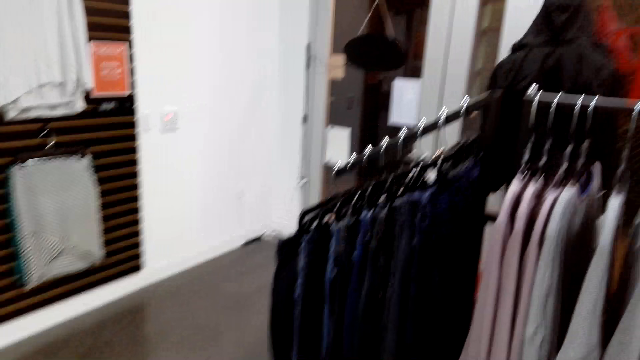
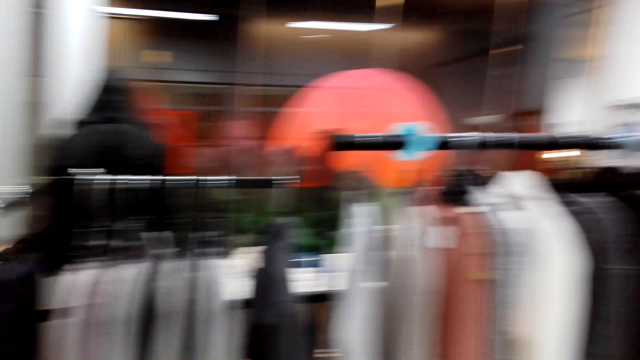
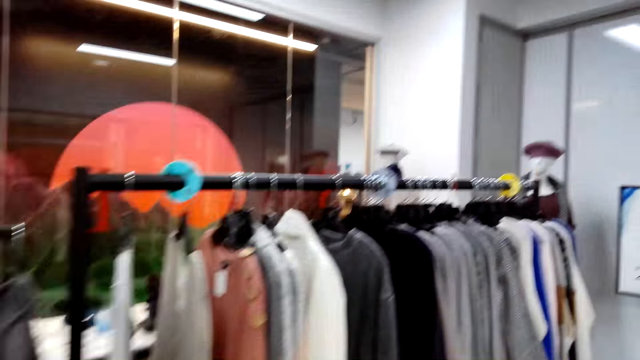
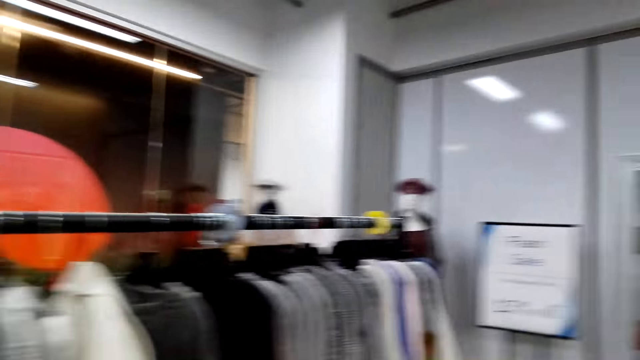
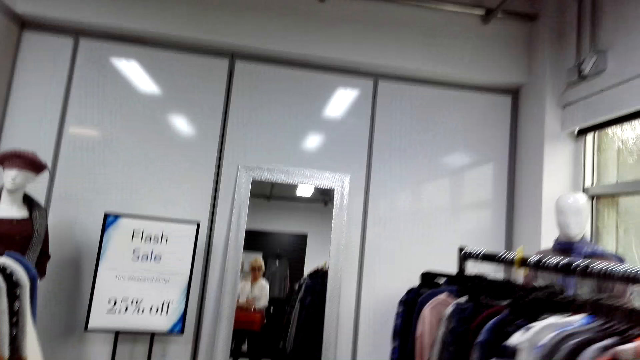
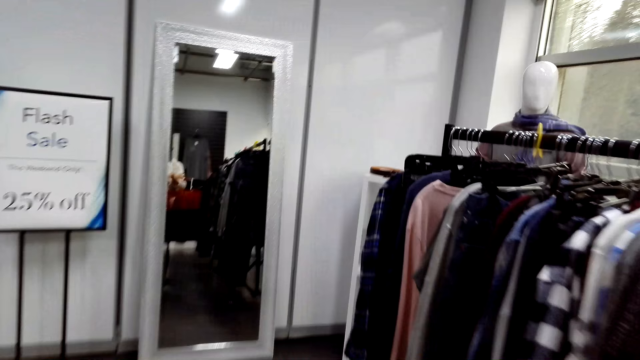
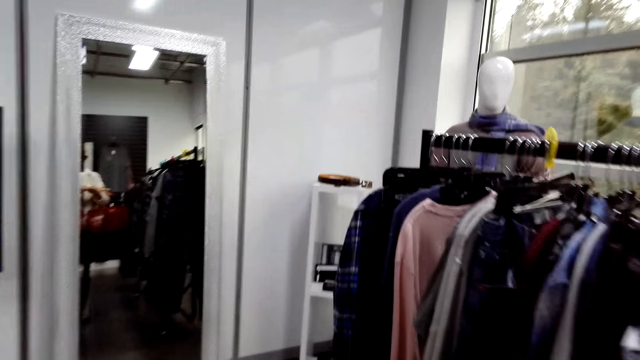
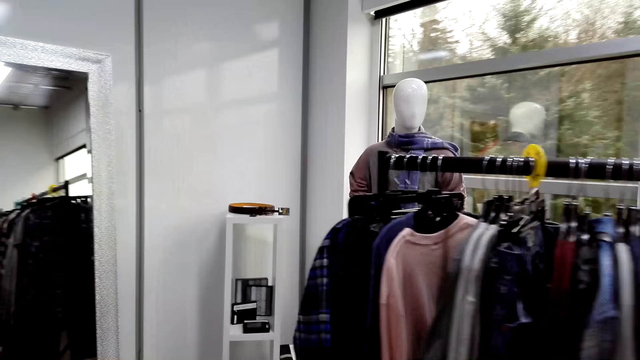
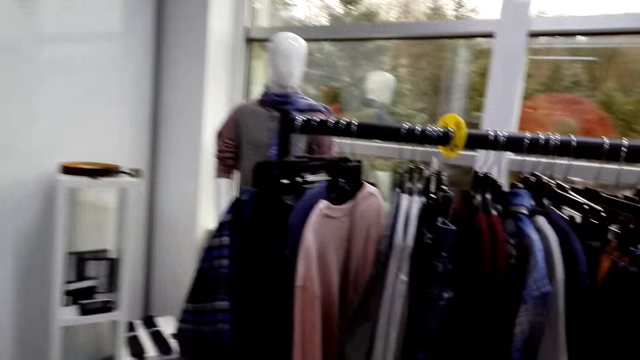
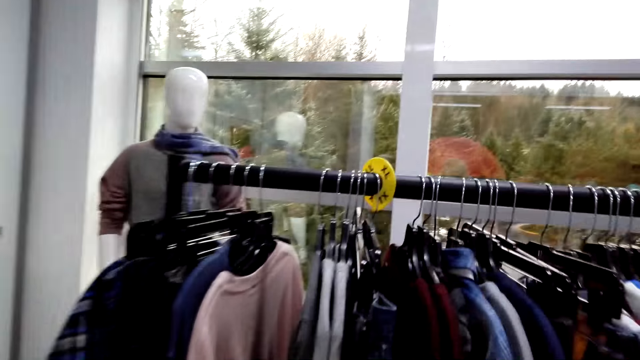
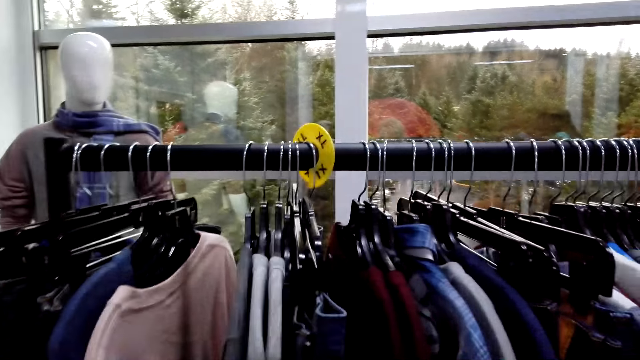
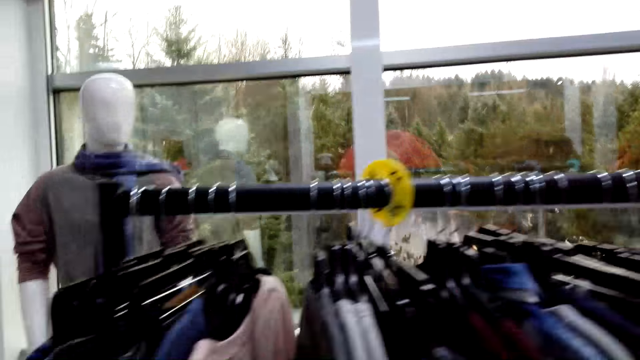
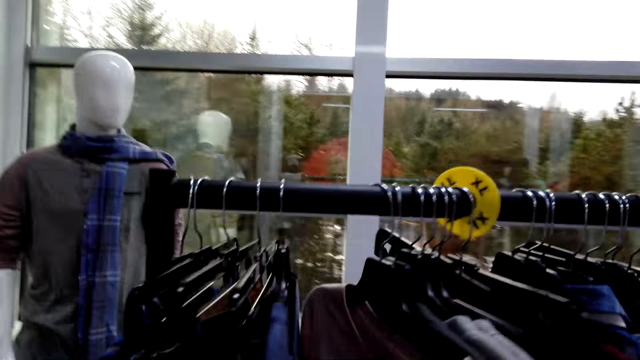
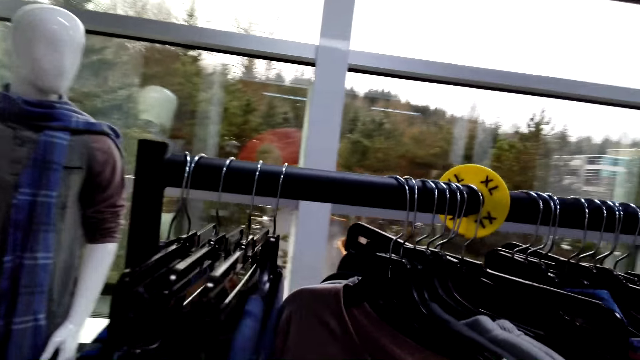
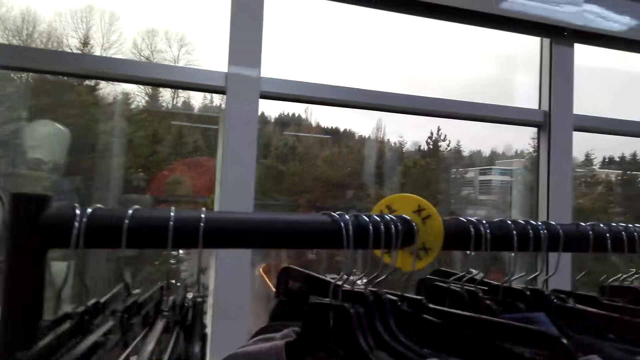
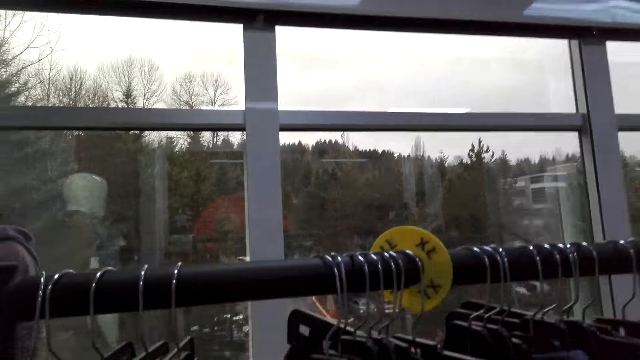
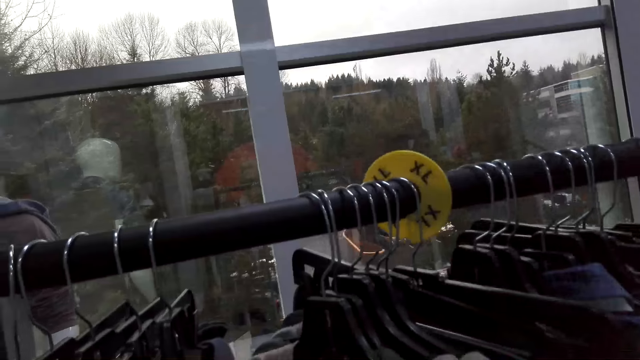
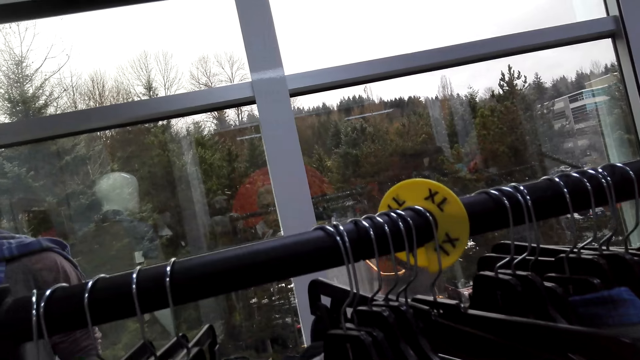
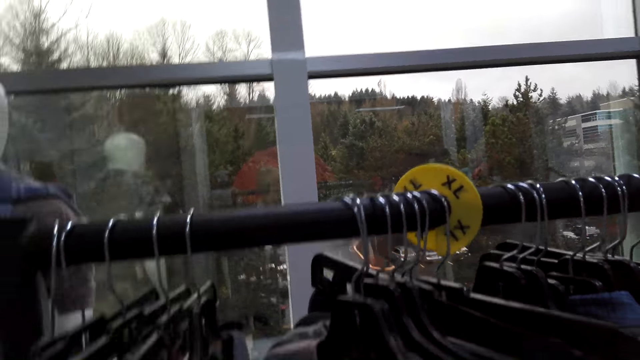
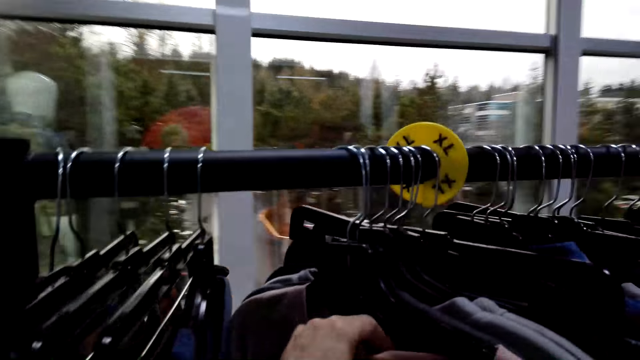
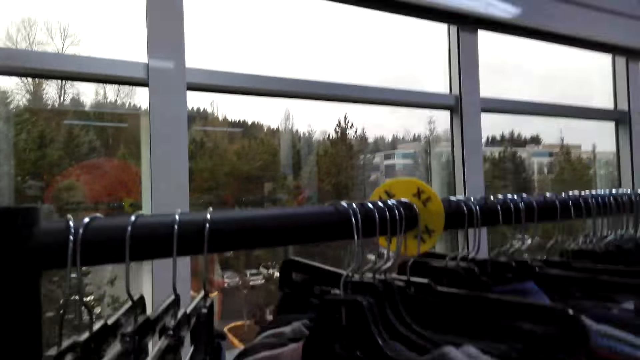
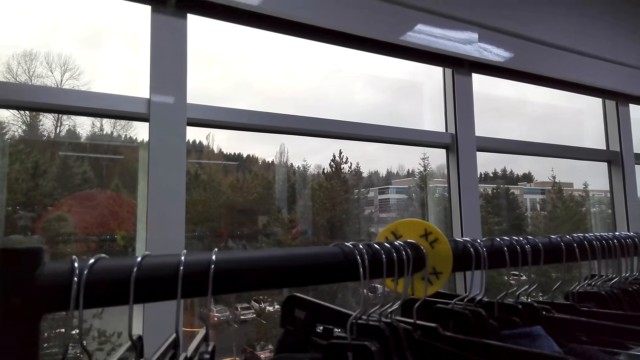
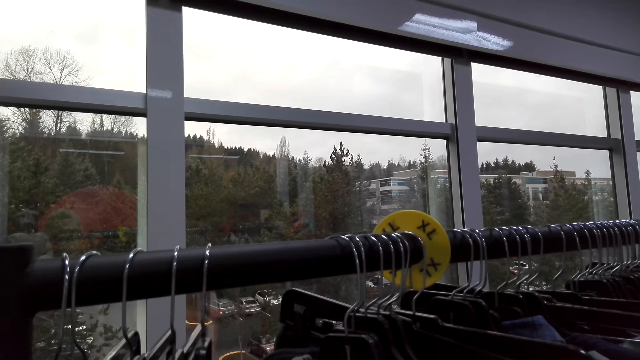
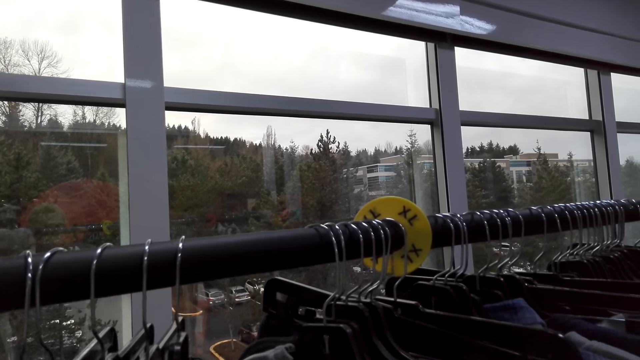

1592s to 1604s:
The camera wearer pushes the clothes.

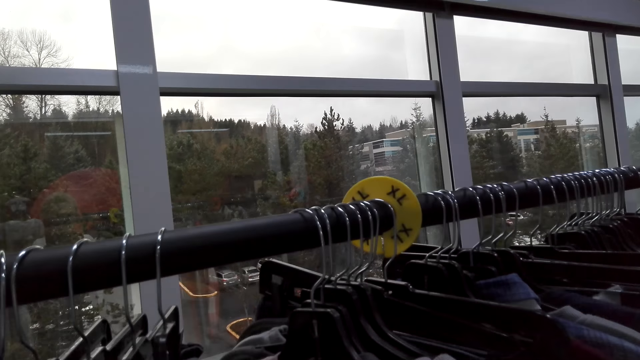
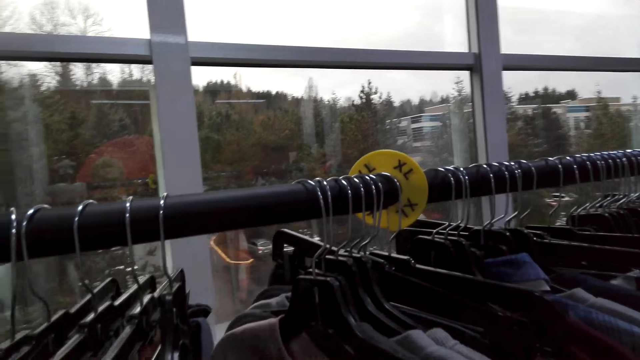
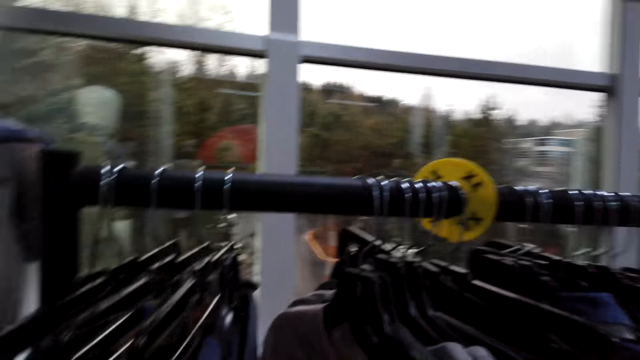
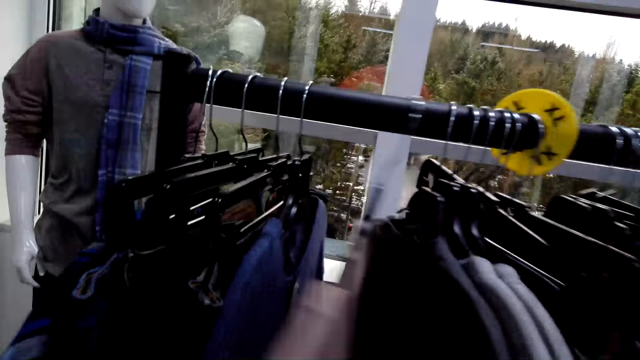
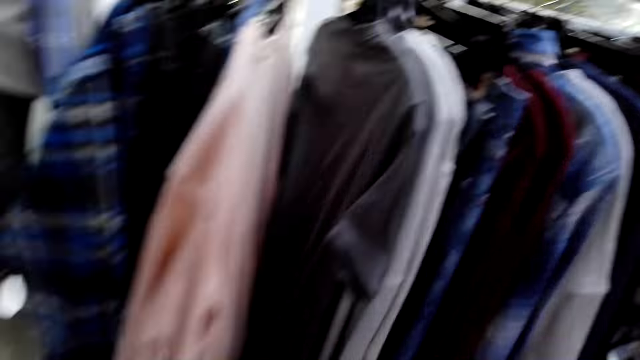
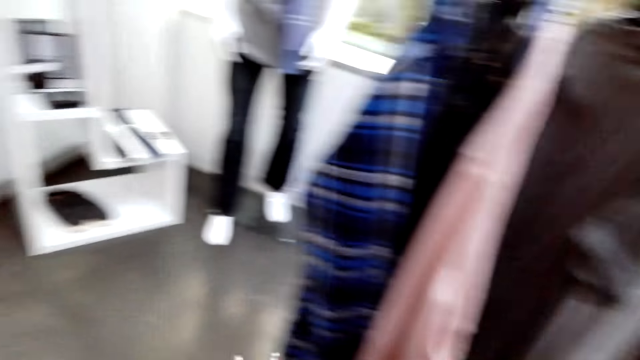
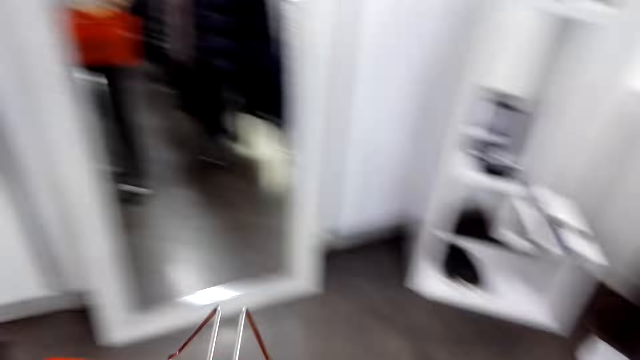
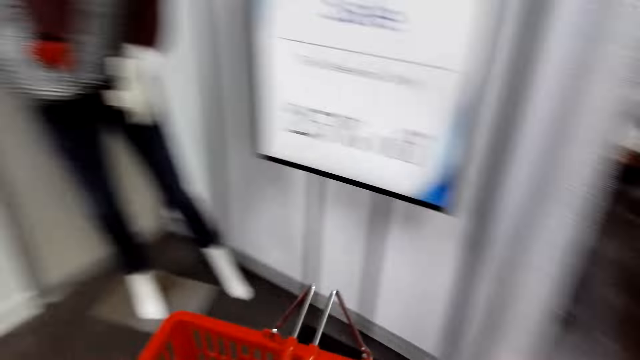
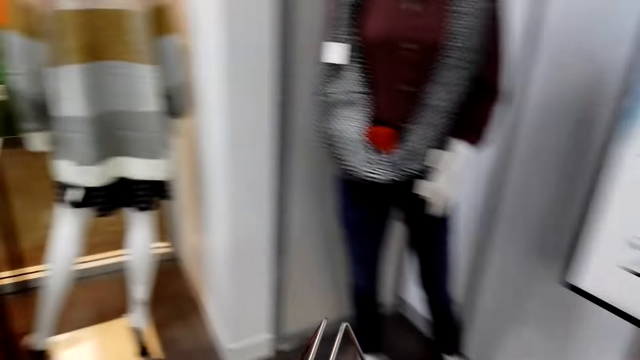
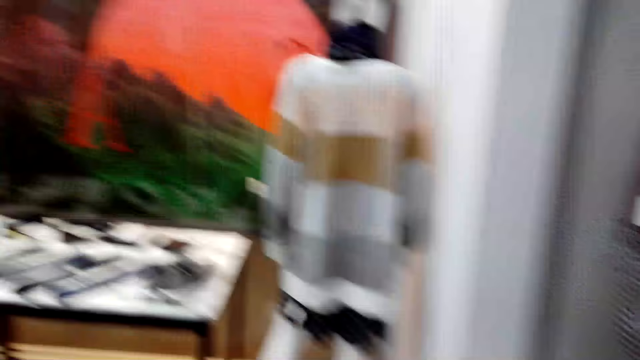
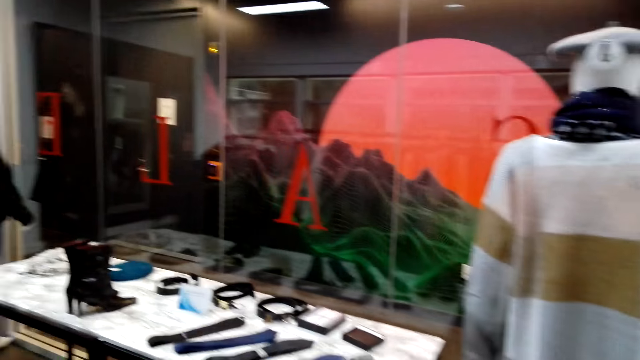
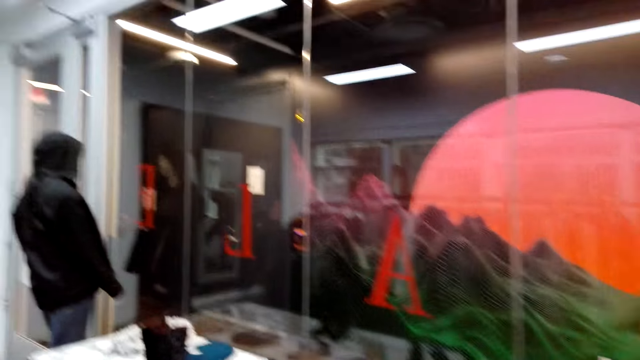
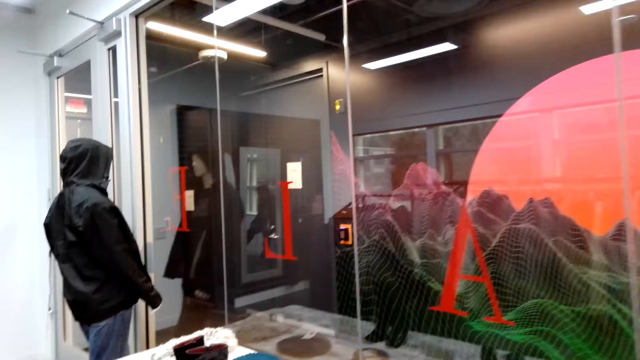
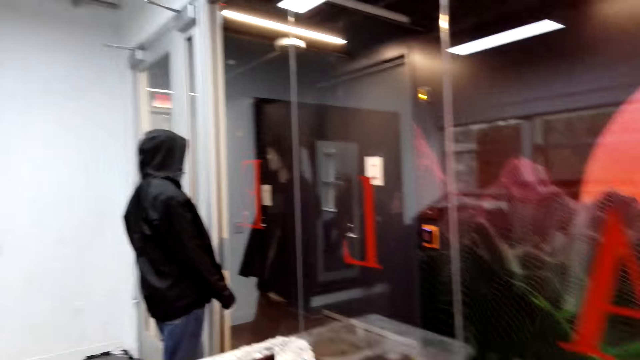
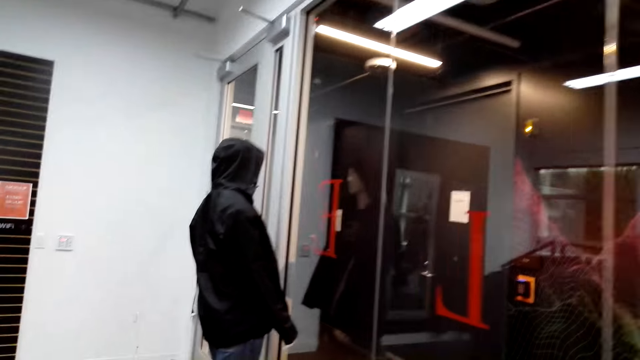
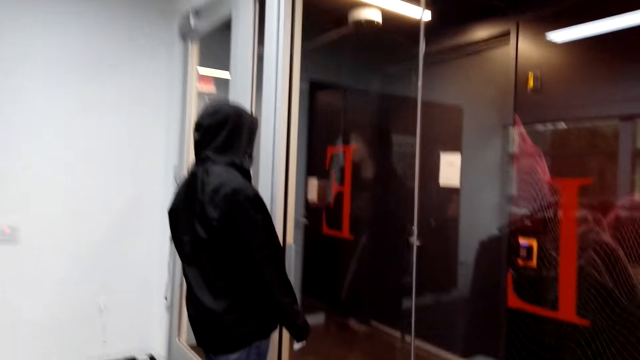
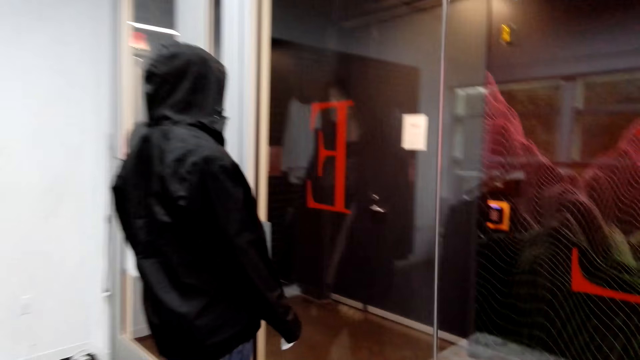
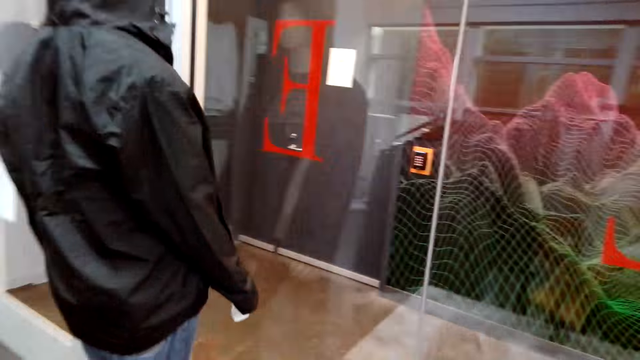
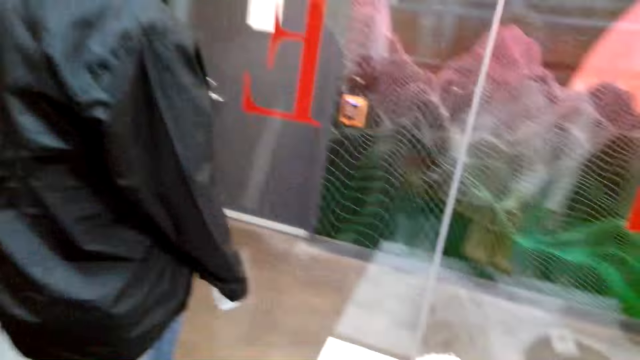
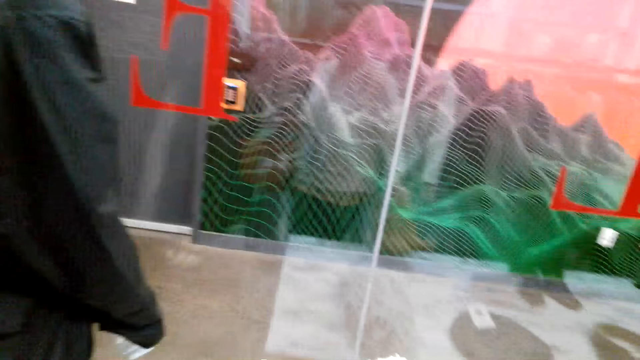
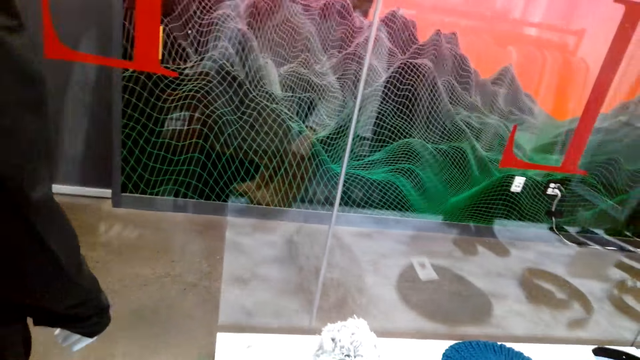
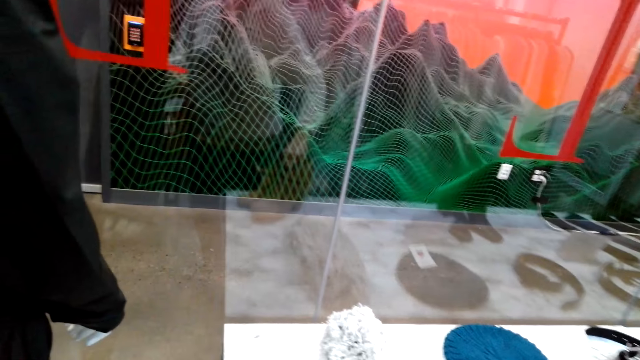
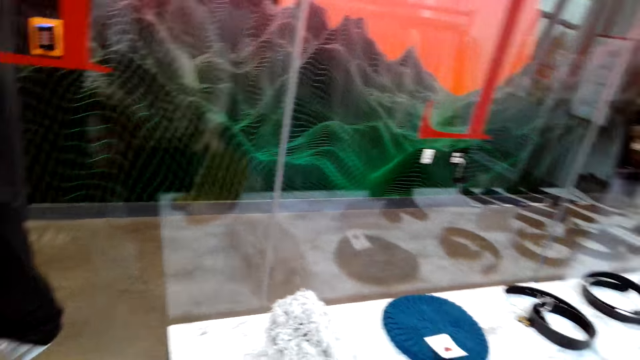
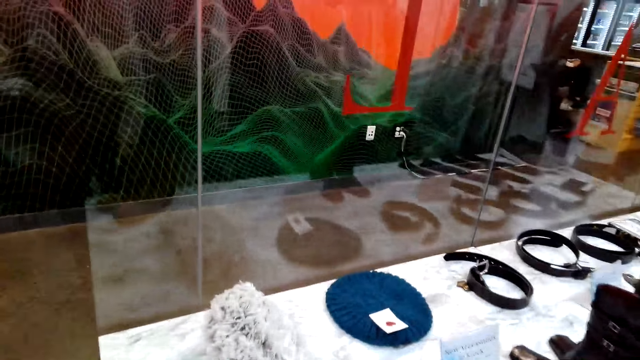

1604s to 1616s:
The camera wearer walks in the clothing shop. They put the shoes on the display.
